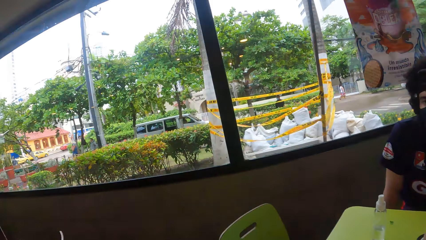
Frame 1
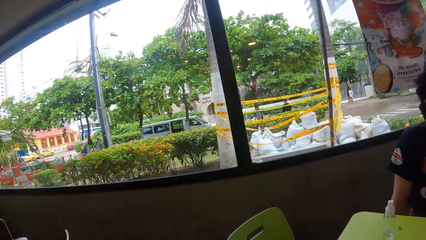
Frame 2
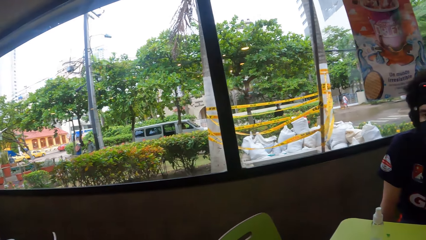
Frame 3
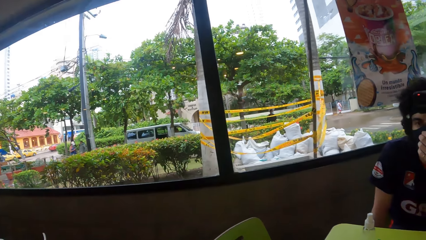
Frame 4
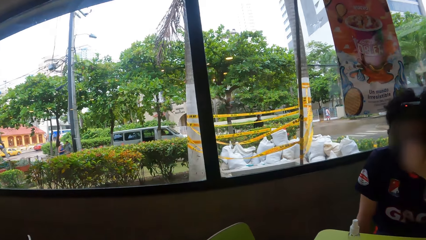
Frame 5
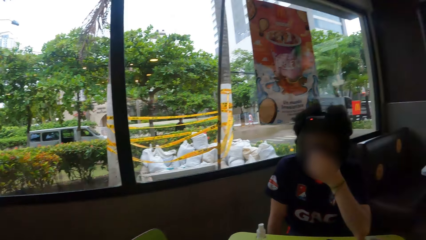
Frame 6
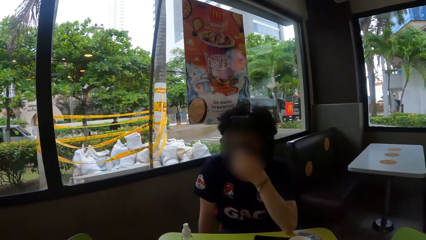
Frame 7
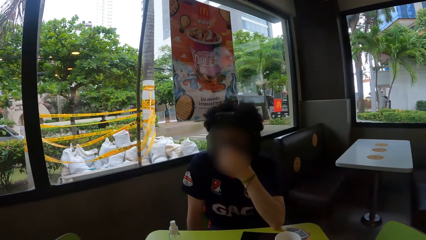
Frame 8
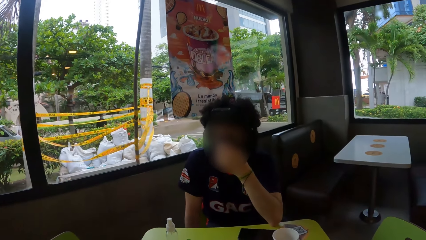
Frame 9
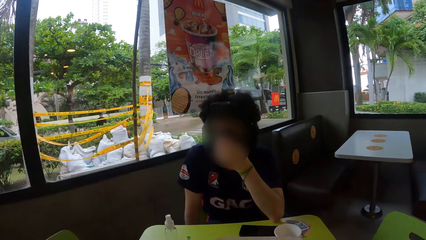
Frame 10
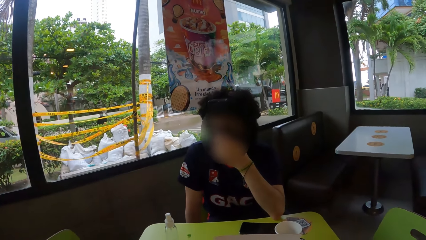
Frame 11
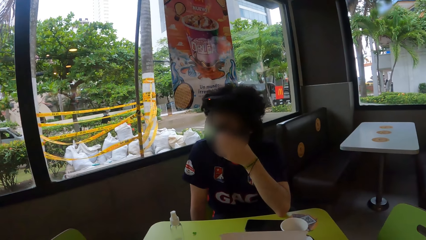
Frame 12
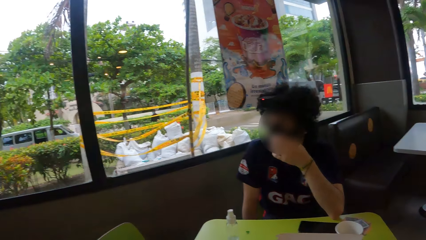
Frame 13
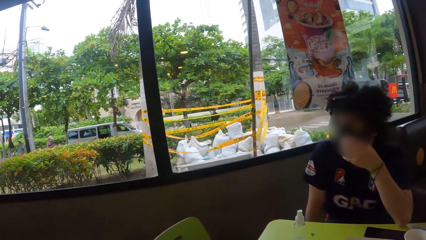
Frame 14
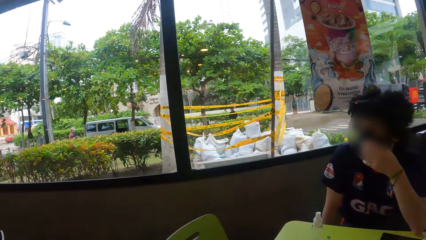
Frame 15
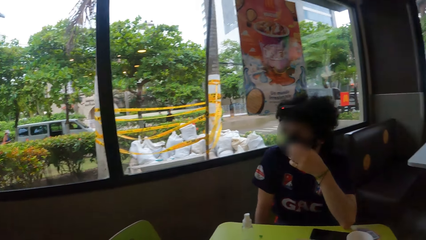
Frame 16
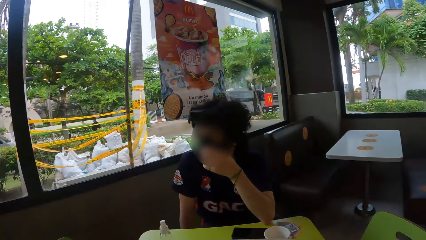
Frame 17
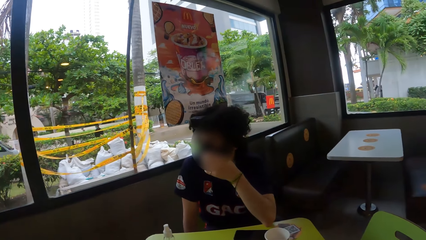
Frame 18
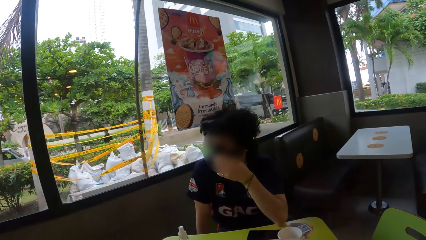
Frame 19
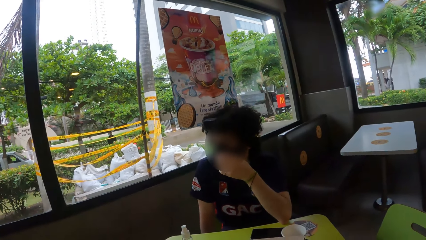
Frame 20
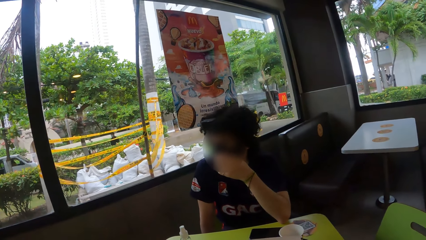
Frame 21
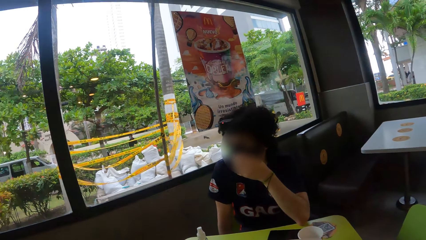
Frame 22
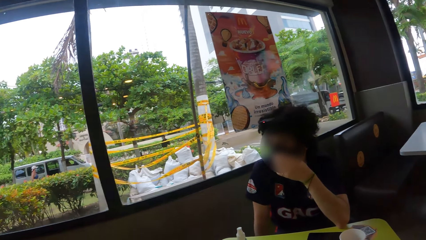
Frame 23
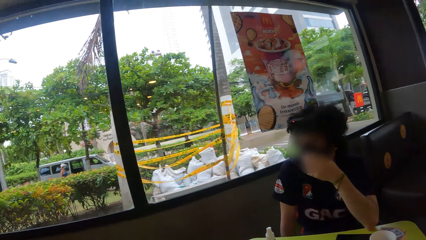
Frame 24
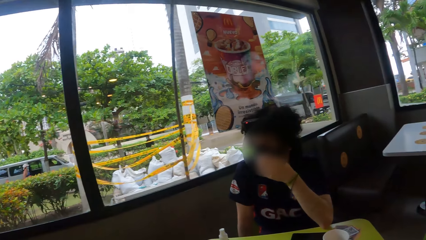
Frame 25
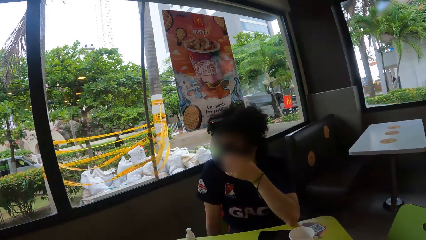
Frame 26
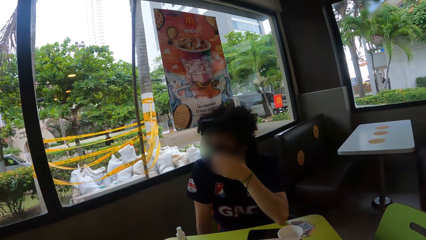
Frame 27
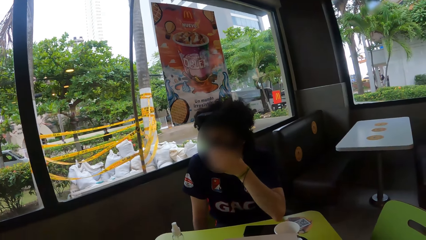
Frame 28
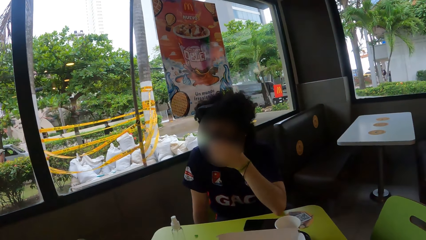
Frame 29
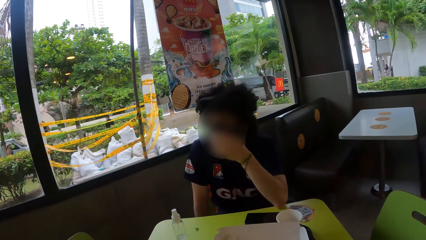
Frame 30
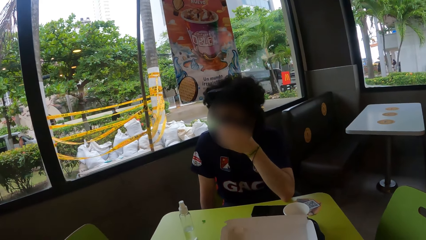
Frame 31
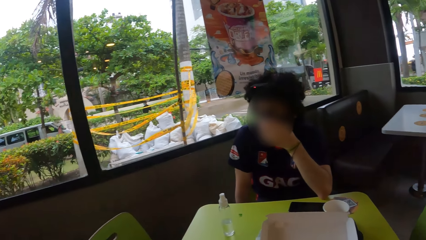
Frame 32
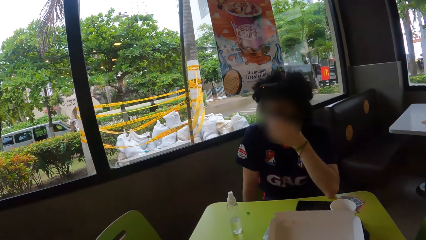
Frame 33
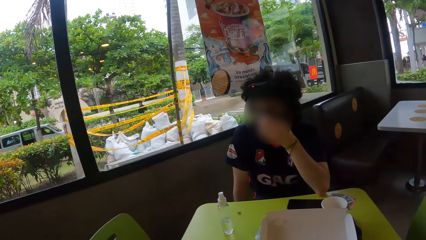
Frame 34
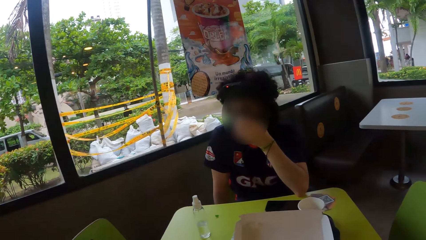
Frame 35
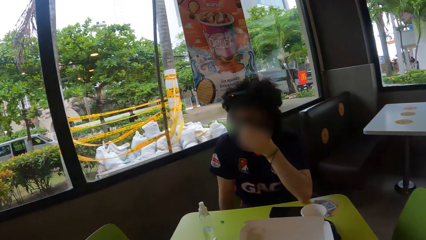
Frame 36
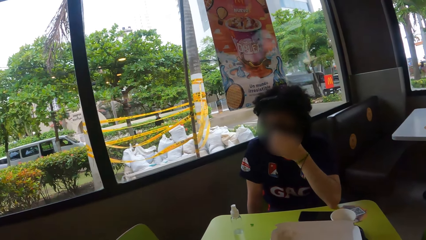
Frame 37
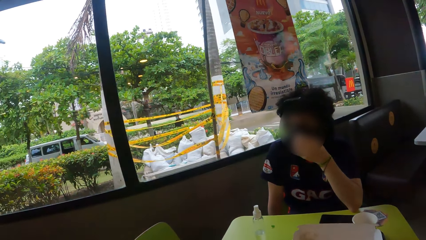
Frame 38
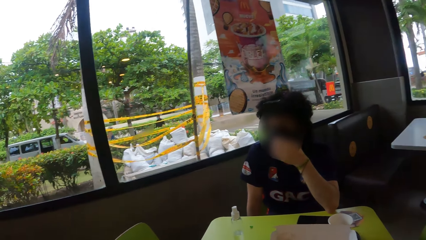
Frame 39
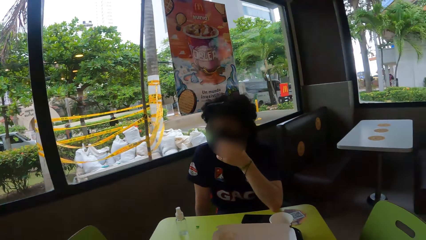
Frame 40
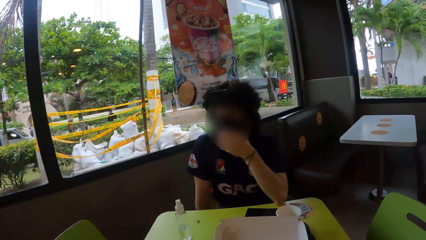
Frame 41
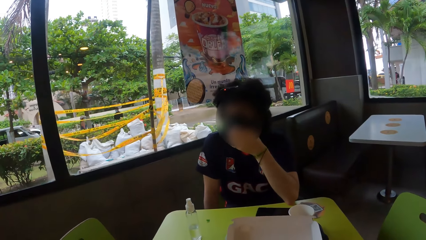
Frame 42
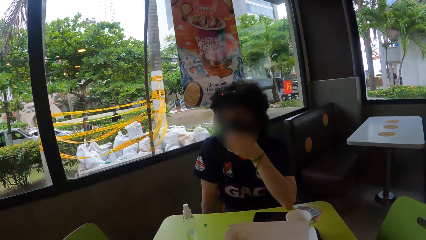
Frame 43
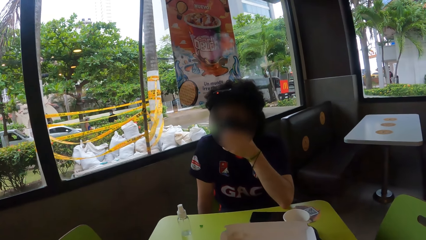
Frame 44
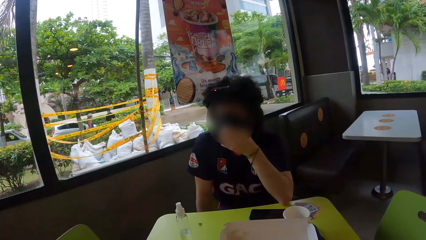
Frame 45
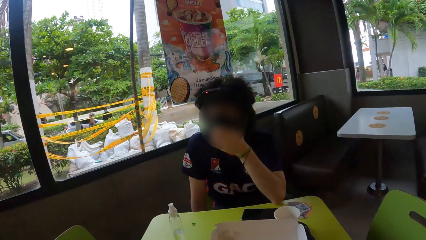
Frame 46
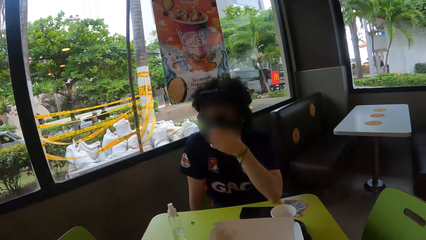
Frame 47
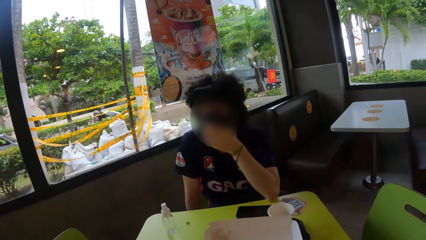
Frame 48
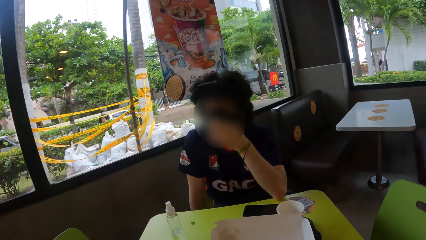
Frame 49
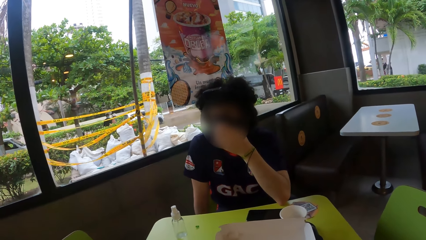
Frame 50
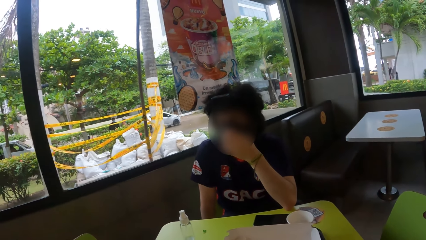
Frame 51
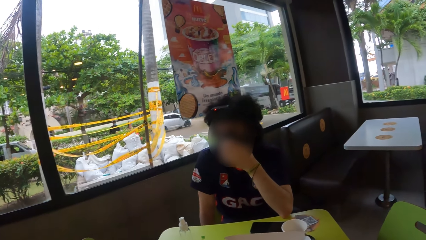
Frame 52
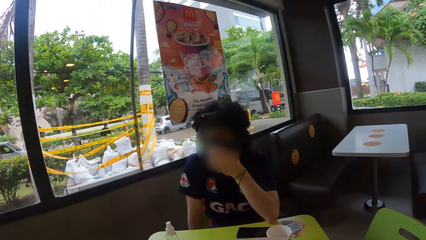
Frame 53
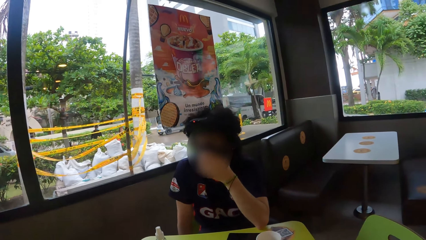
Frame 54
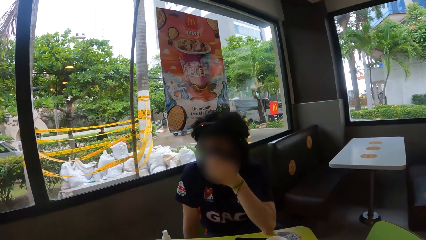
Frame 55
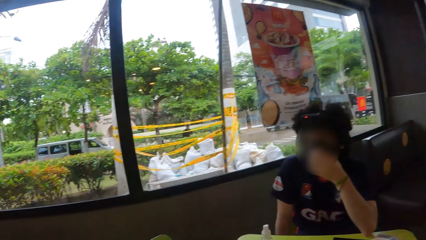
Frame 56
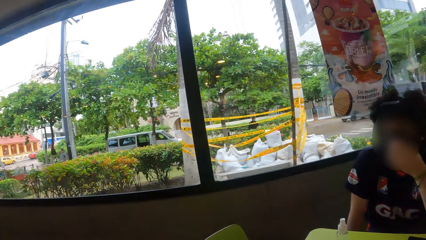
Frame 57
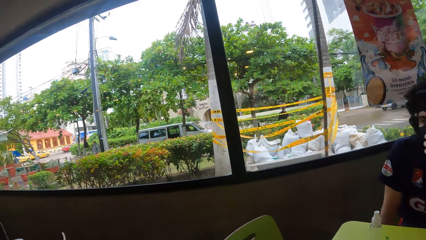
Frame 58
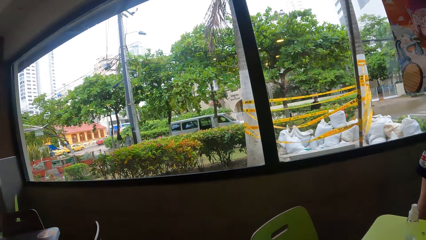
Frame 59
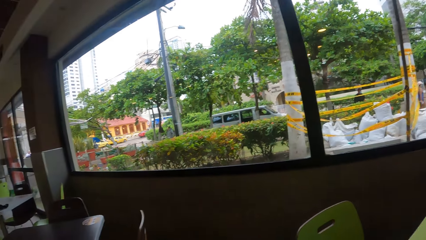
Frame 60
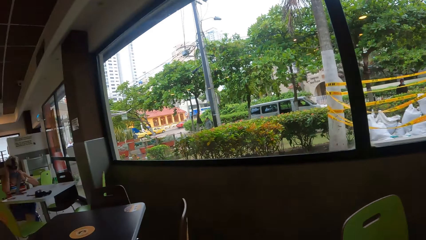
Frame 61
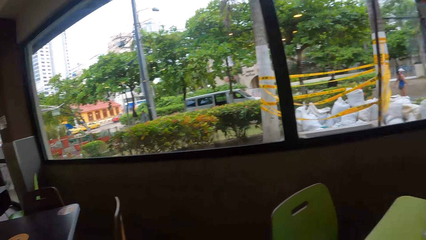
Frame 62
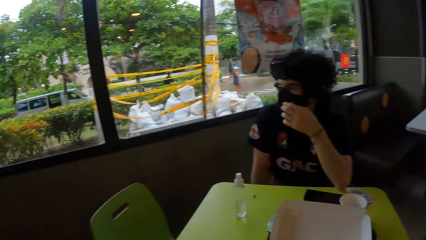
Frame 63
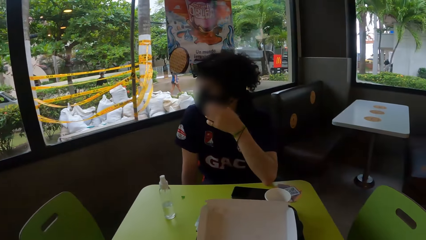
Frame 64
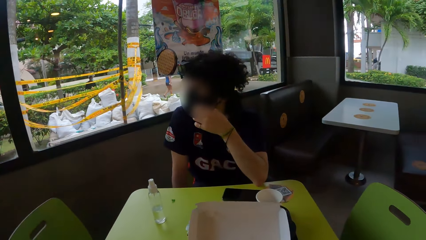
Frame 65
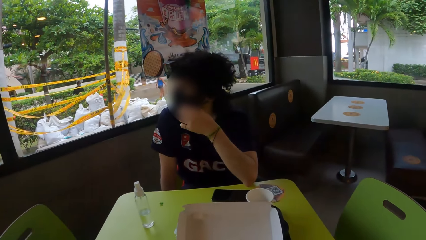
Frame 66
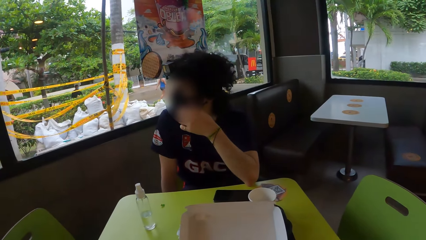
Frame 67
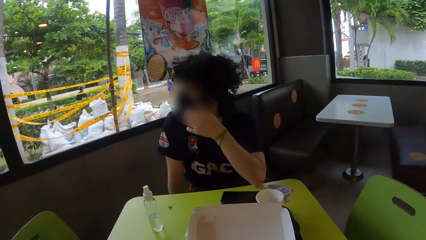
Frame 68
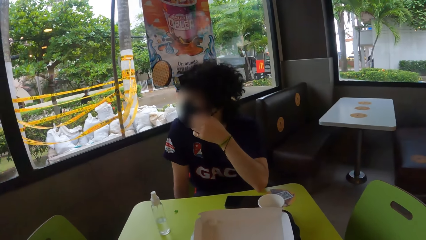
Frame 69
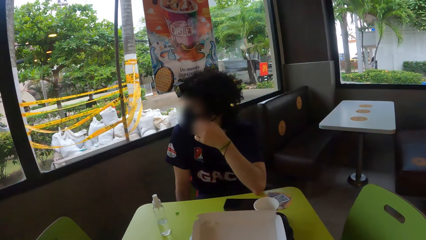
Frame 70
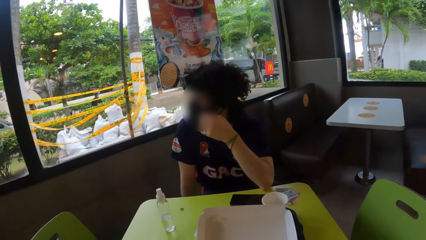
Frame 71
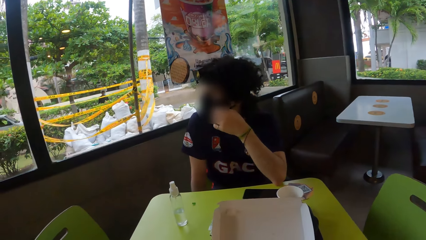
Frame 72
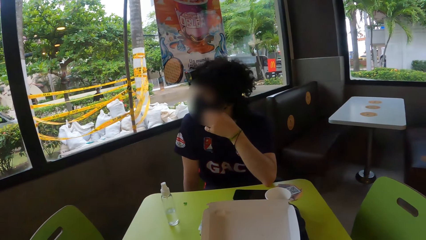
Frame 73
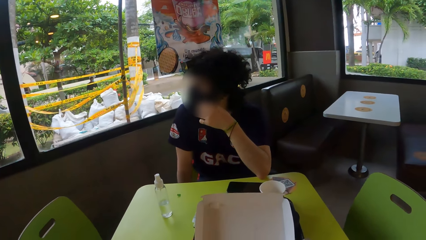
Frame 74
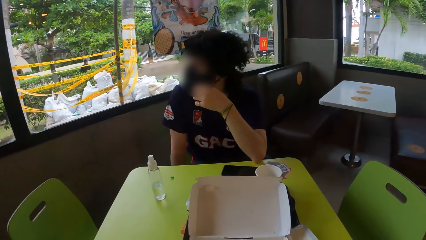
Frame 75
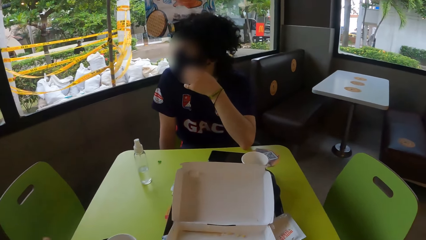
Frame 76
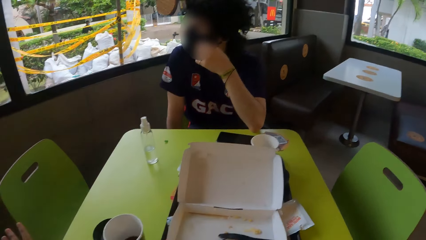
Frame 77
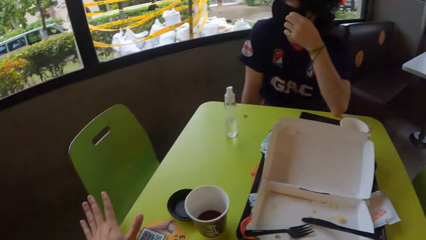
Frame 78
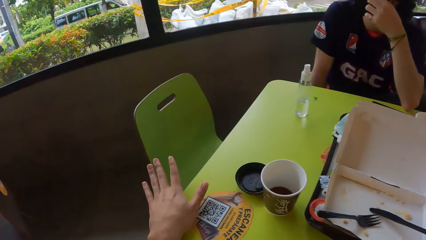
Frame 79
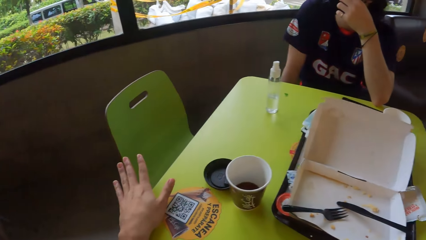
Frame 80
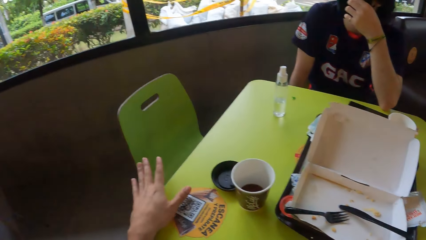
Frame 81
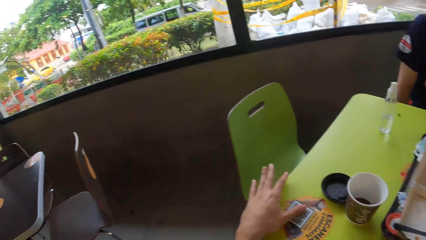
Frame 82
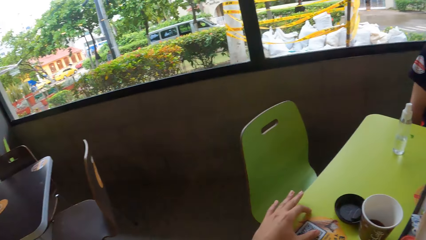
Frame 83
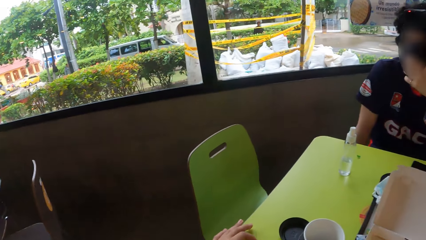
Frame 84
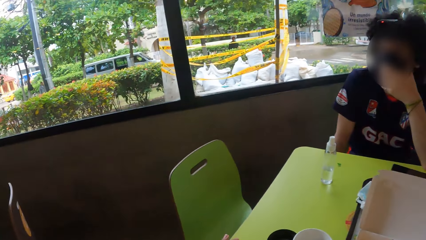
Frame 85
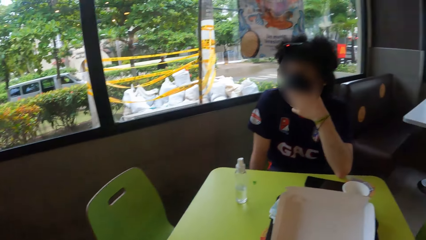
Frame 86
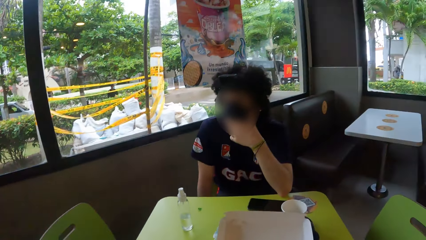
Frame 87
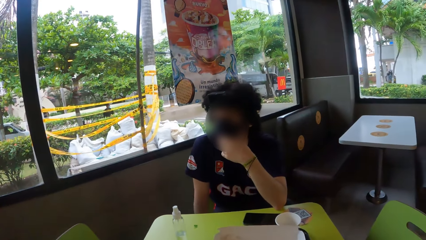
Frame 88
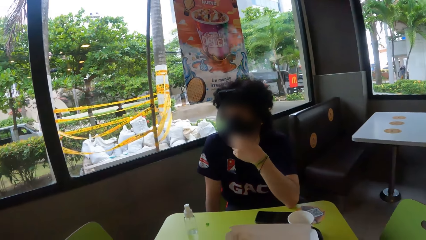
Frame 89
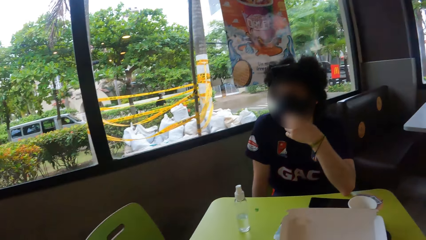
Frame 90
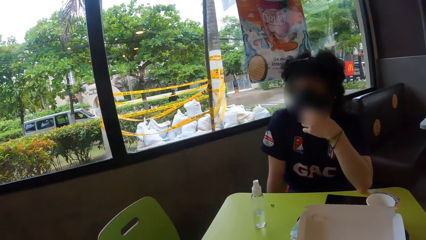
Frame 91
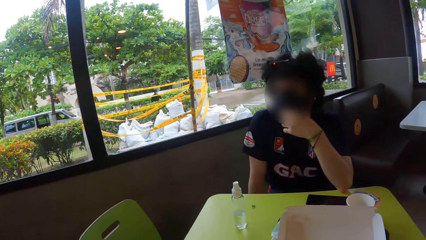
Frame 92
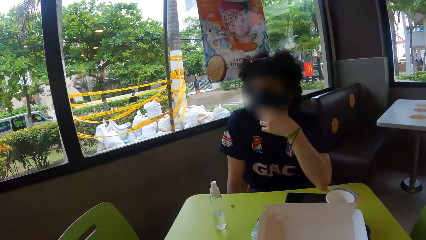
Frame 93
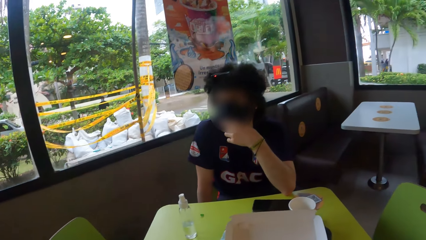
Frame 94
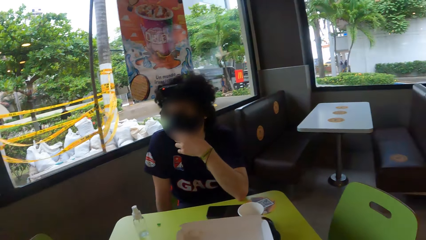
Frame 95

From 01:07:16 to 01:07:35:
The camera wearer looks around. He places his hand on the table.
